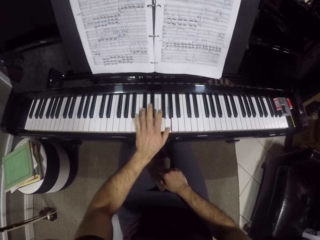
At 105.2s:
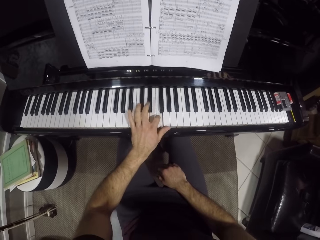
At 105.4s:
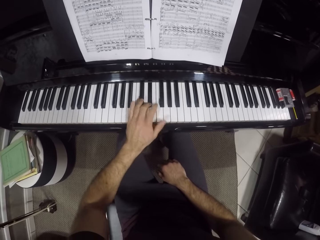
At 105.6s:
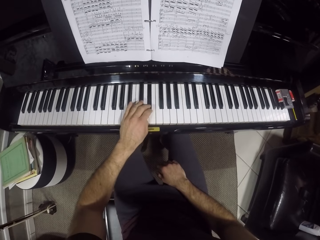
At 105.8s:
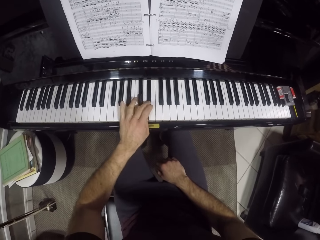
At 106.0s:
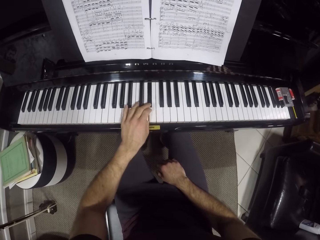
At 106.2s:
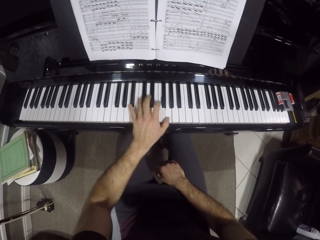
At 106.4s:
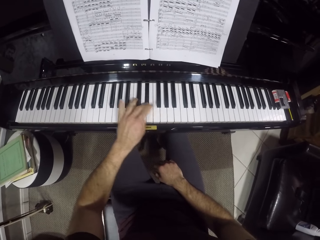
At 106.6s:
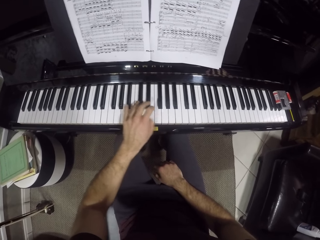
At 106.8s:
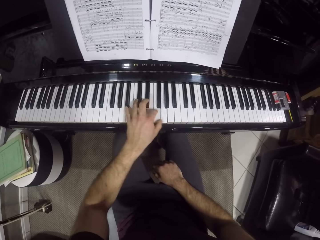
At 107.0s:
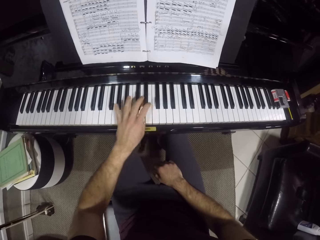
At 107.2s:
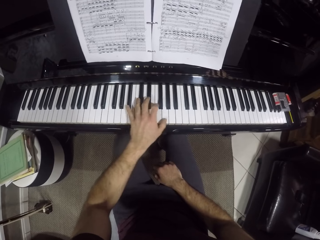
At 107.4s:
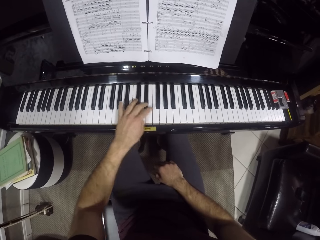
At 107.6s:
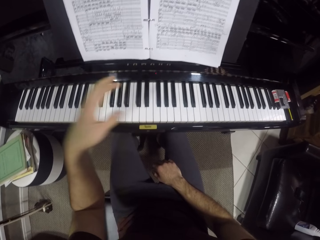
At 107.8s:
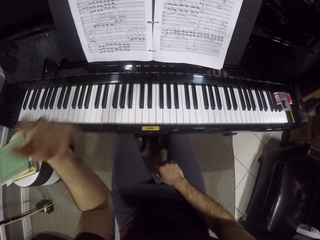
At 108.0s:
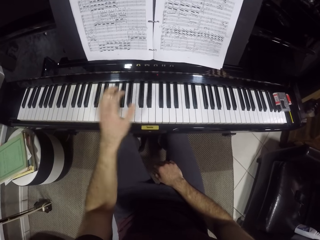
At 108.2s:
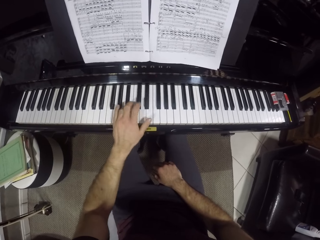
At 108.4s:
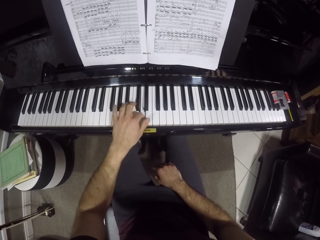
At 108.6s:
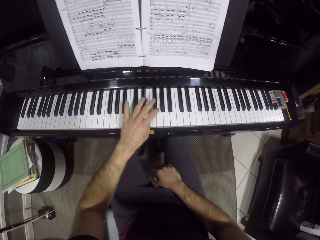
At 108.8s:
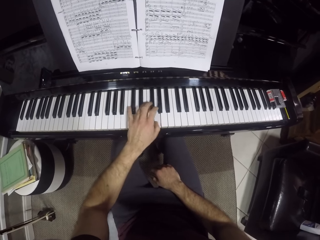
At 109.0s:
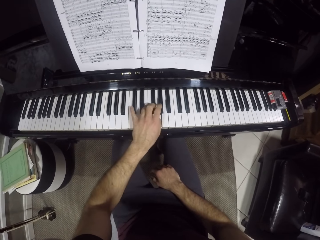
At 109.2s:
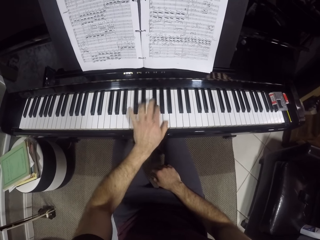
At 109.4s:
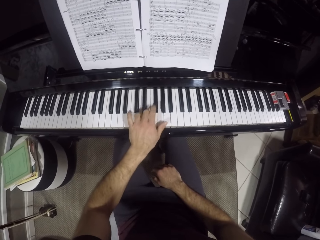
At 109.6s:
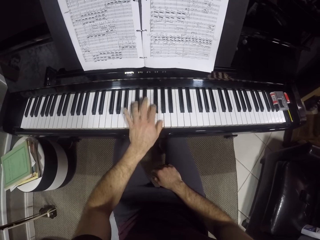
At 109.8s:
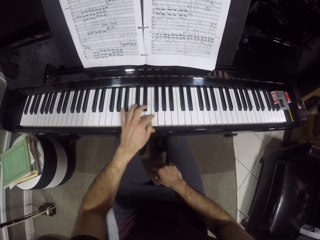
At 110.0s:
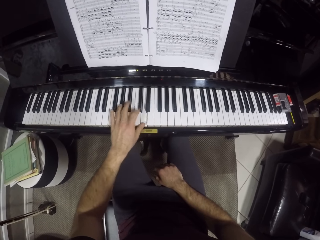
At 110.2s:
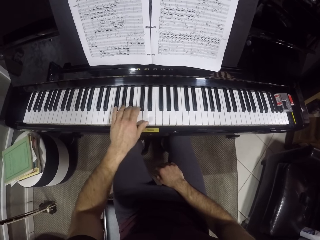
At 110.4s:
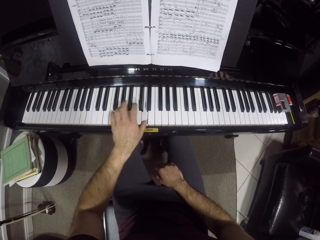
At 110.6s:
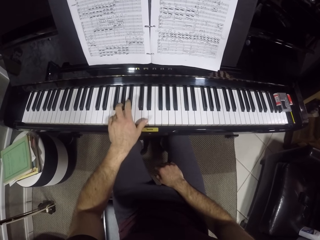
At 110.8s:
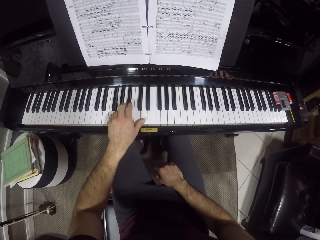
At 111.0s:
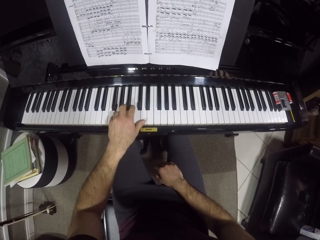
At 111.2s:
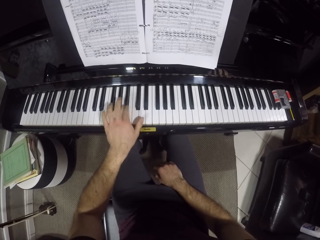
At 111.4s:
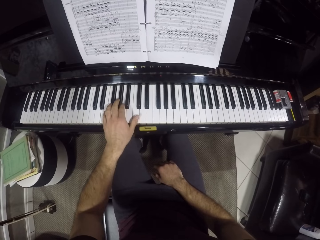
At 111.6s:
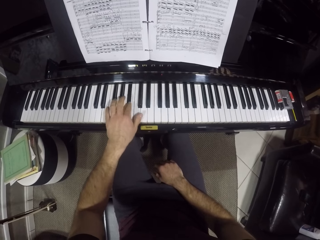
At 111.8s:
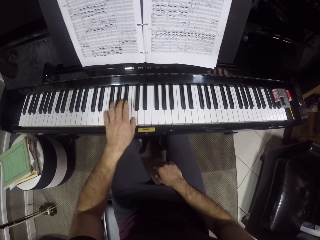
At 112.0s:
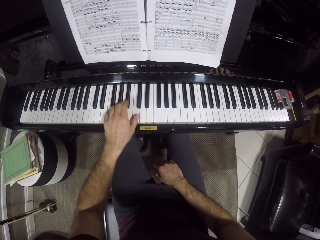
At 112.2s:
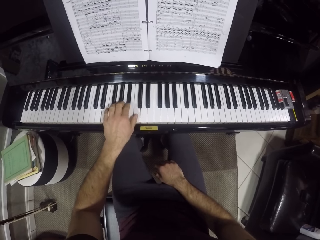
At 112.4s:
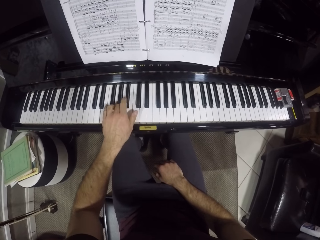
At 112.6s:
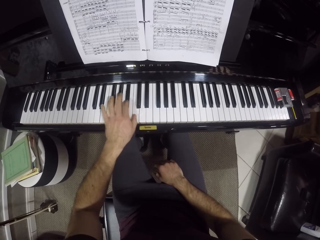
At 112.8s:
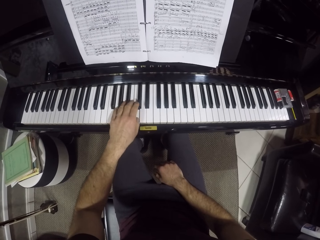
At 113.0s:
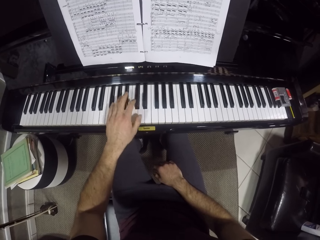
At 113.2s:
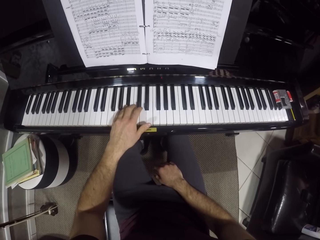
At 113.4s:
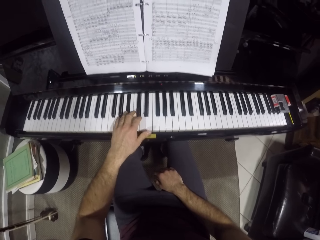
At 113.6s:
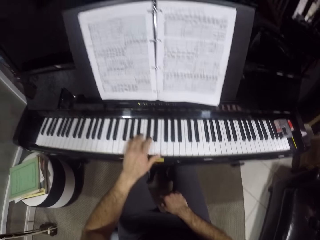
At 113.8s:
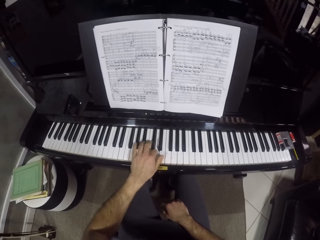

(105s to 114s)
The camera wearer removes his left hand from the piano keys. He shakes his left hand. He plays the piano with his left hand.

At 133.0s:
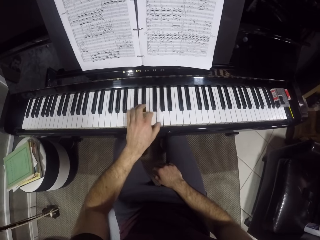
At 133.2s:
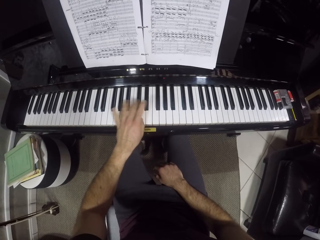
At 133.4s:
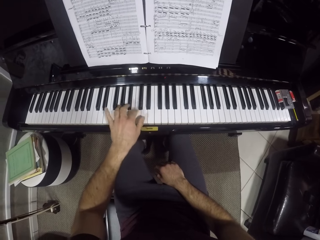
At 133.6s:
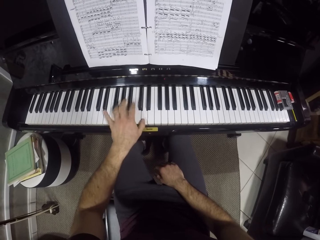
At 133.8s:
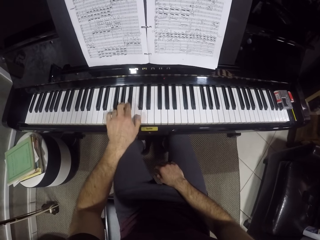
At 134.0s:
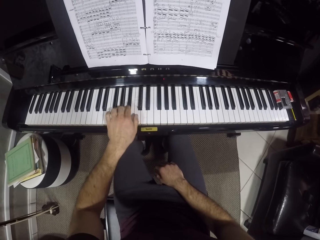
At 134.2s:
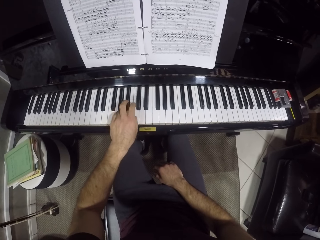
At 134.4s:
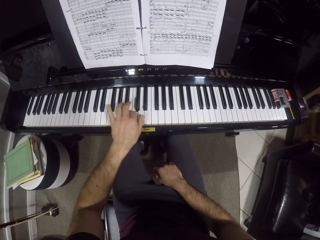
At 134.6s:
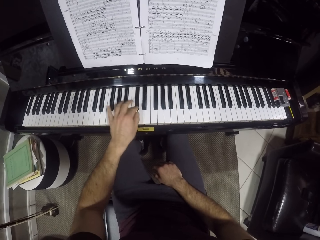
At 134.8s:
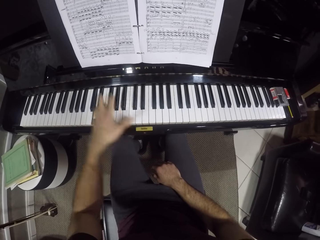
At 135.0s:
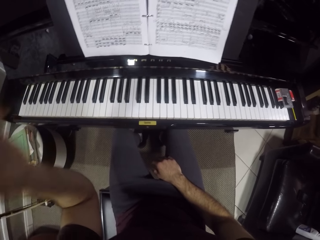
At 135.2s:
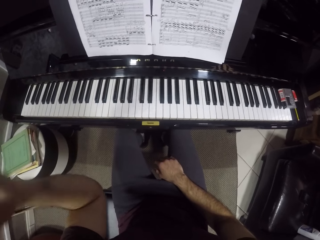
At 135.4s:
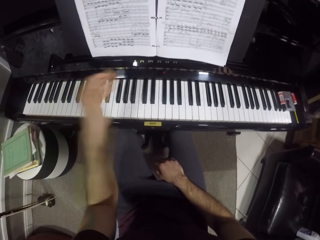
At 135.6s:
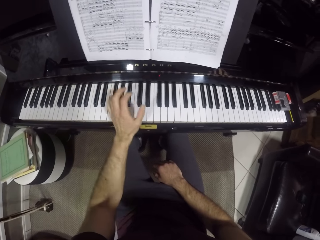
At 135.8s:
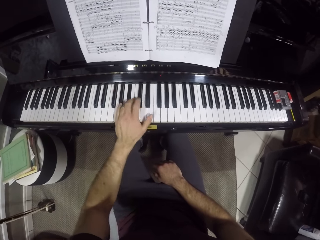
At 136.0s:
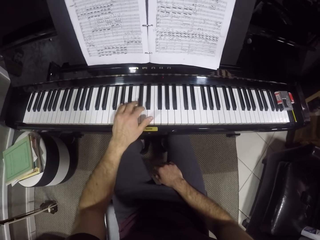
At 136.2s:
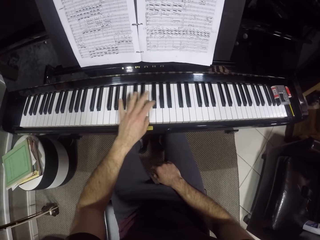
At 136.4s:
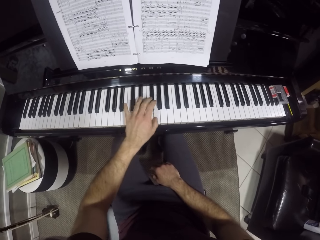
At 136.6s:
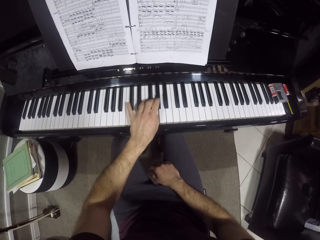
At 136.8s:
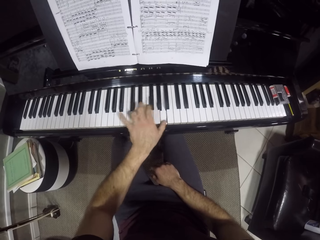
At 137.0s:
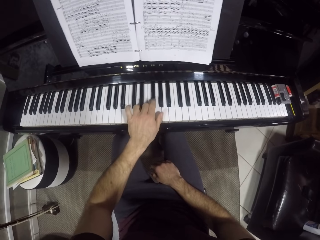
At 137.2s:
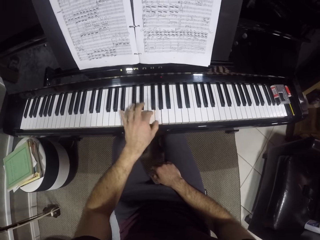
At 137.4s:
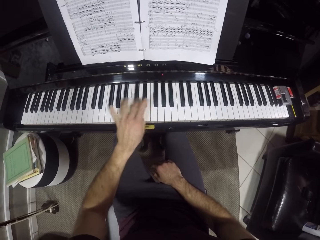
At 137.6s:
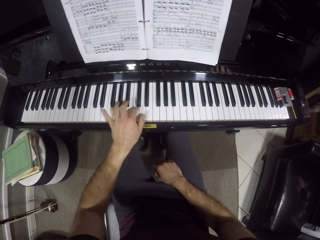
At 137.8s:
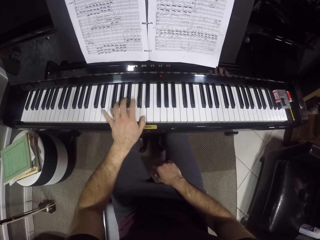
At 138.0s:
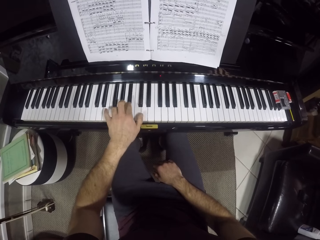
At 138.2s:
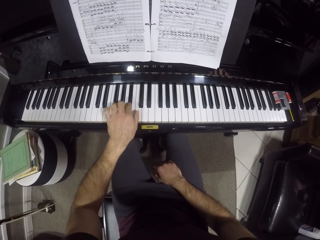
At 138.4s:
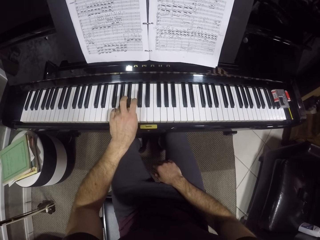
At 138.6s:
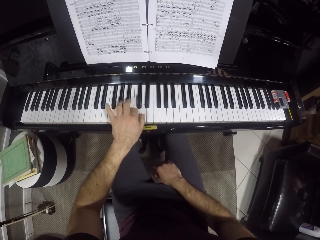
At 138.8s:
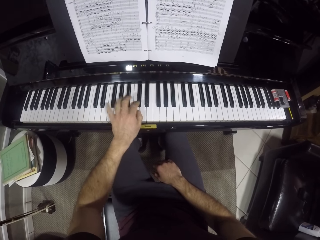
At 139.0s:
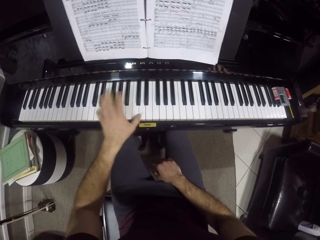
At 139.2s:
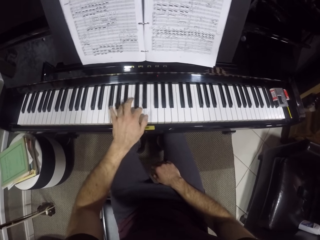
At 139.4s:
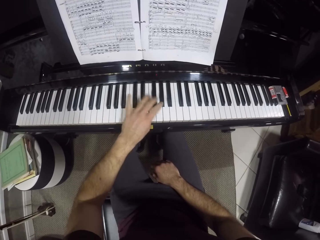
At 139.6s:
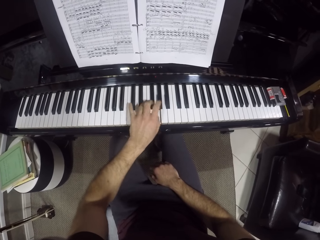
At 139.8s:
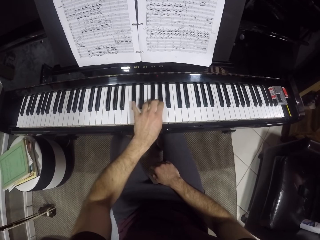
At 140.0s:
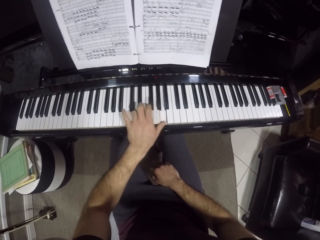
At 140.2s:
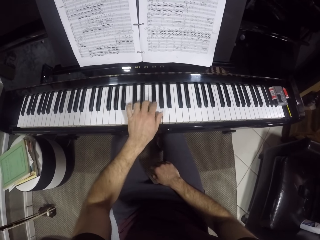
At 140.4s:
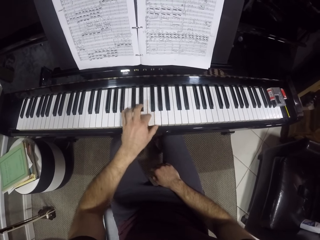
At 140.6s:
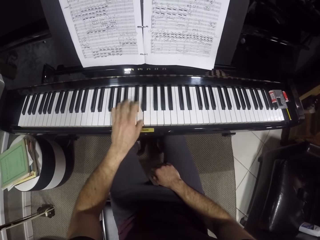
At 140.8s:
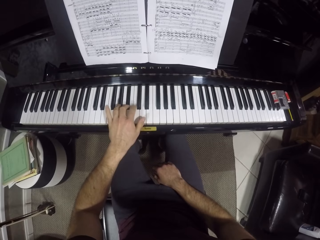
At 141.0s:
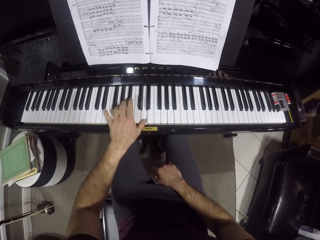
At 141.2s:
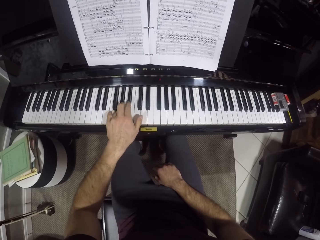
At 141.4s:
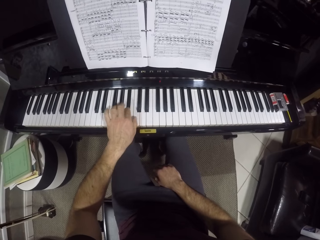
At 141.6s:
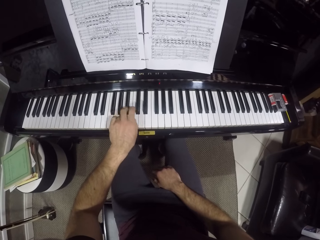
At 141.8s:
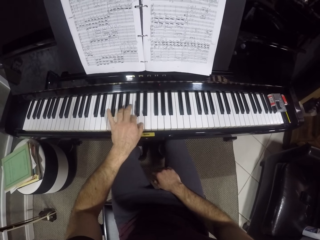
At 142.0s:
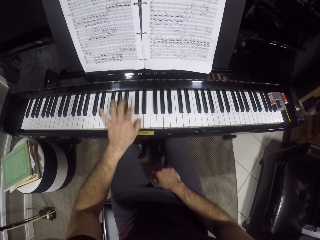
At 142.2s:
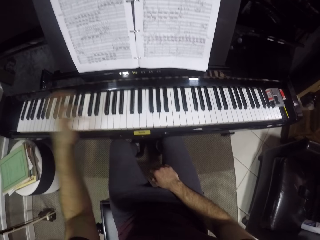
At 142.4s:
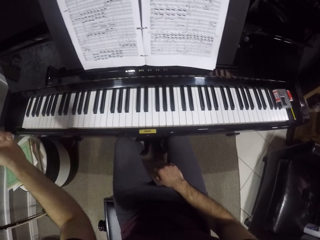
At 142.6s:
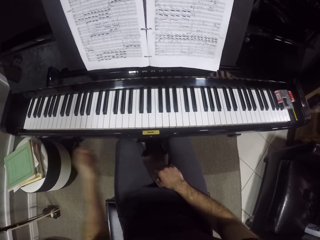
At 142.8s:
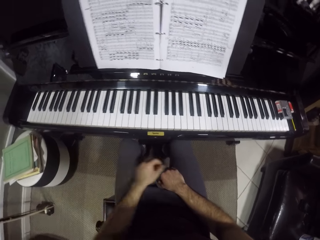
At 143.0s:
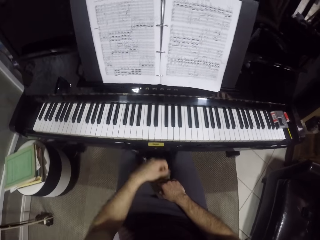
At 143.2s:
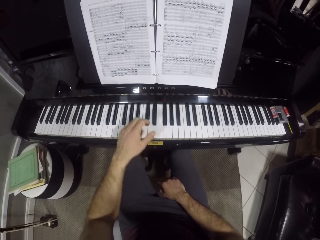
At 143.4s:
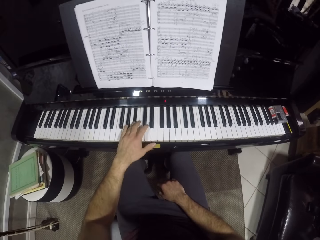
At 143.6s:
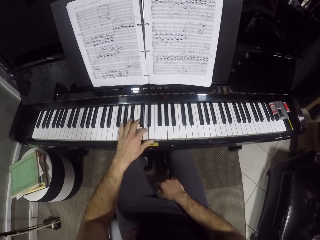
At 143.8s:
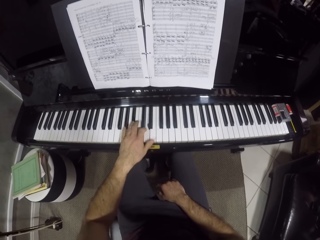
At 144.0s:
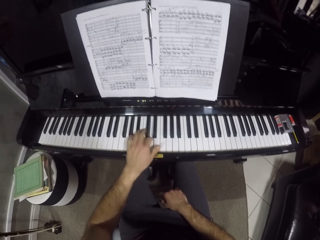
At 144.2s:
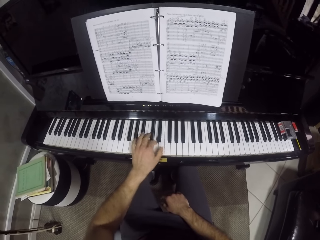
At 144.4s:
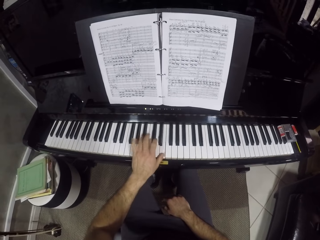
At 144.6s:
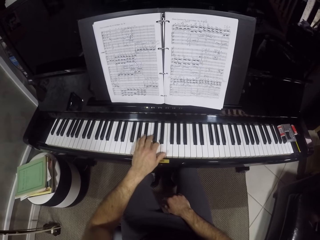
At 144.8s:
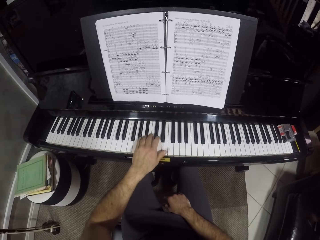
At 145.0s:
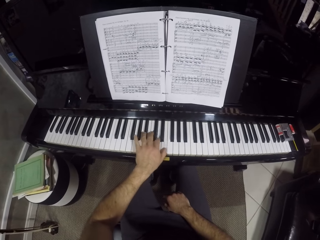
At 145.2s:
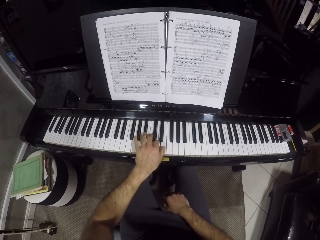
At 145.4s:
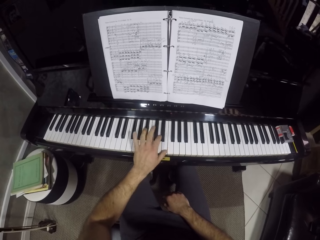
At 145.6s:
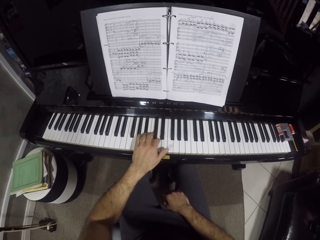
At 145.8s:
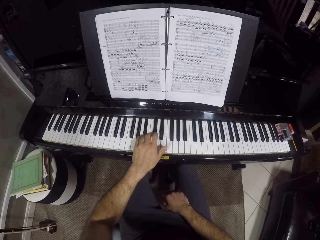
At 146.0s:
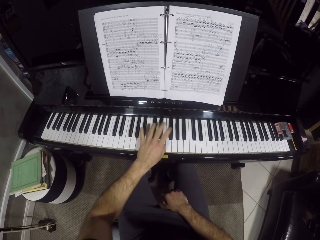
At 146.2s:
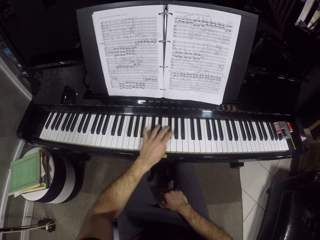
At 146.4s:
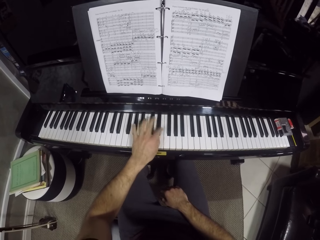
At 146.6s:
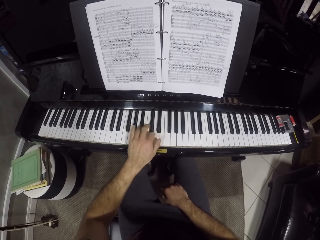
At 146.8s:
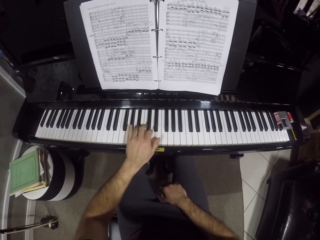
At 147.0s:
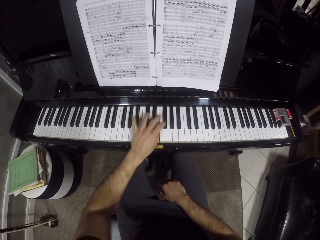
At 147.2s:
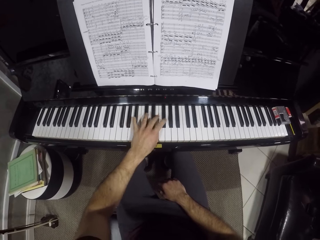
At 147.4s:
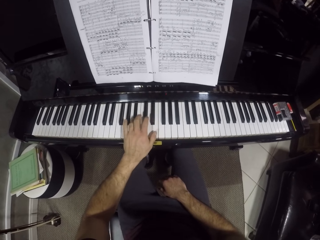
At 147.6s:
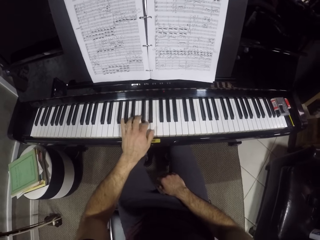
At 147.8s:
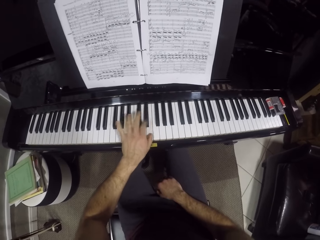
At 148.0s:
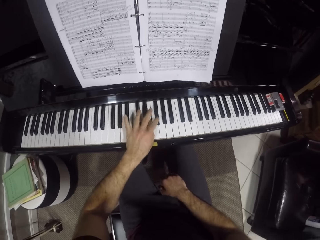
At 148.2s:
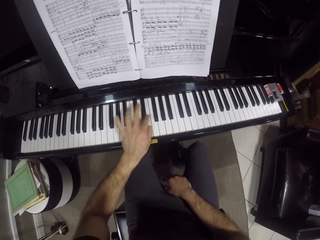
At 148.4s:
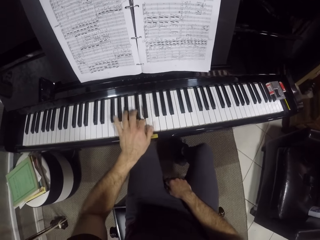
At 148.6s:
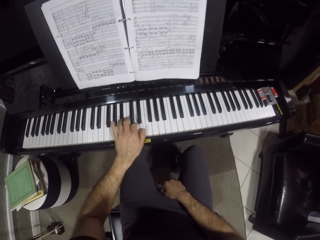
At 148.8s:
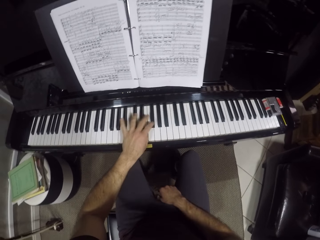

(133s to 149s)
The camera wearer raises his left hand. He touches the piano. He plays the piano. He raises his left hand. He plays the piano.
